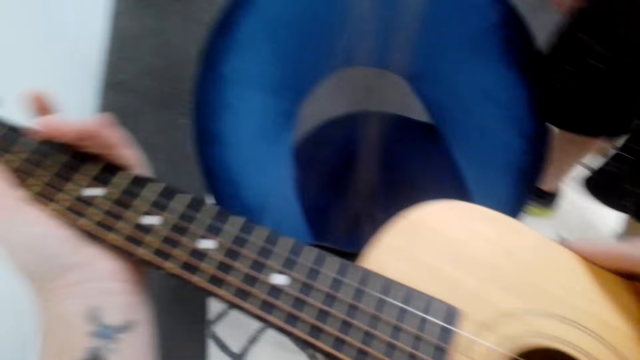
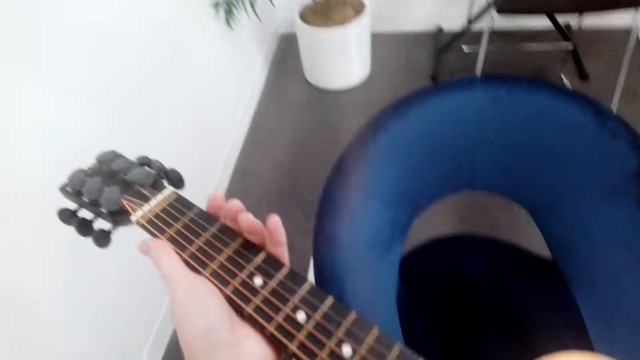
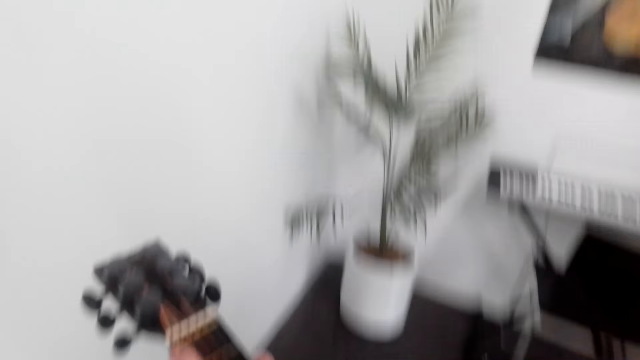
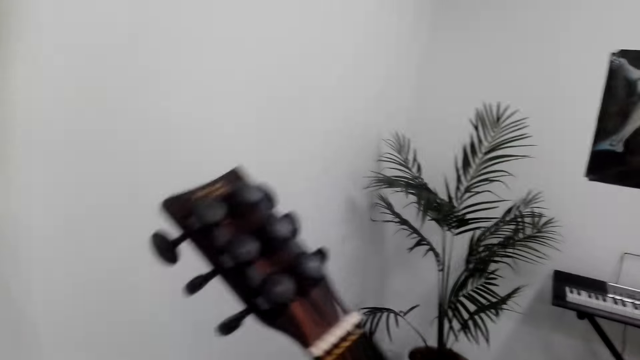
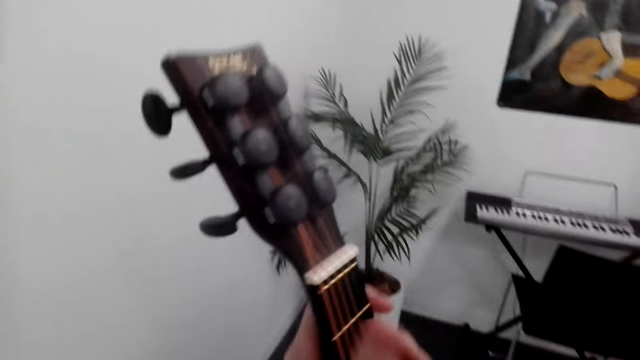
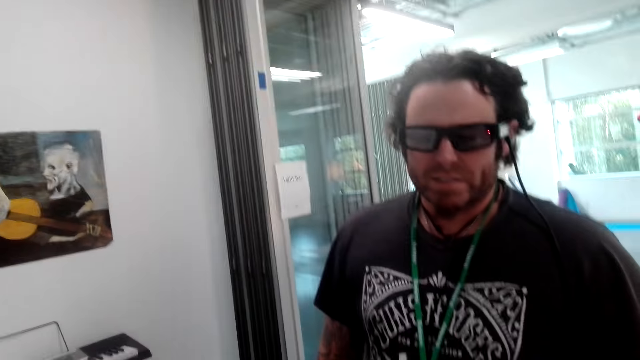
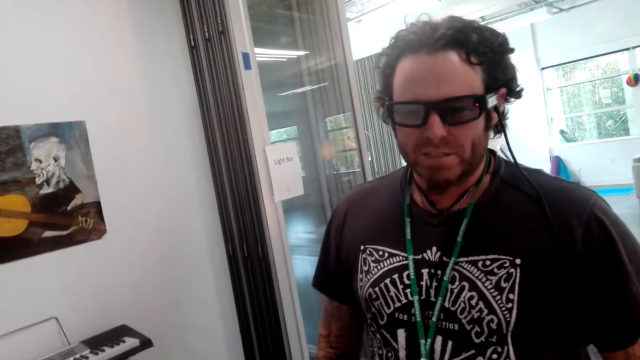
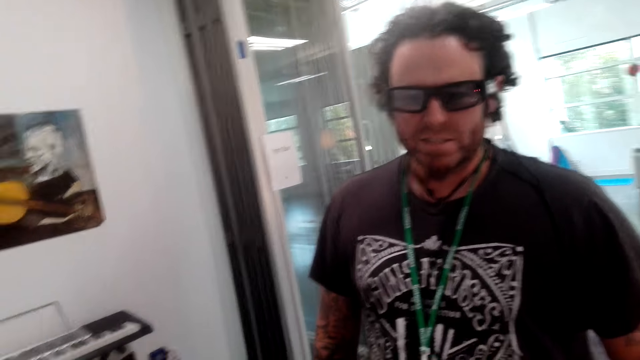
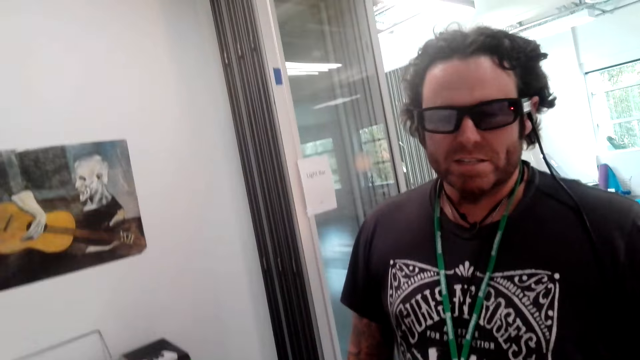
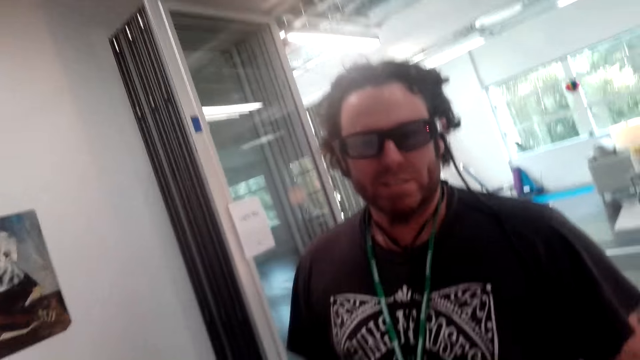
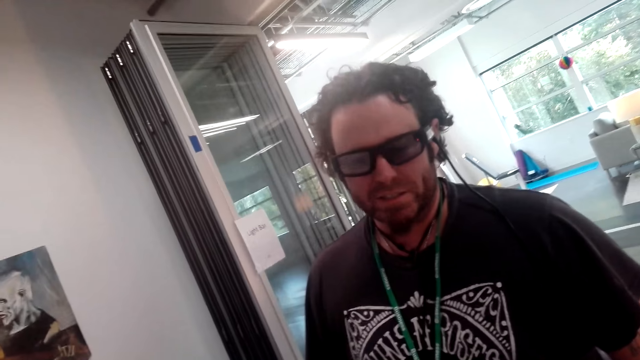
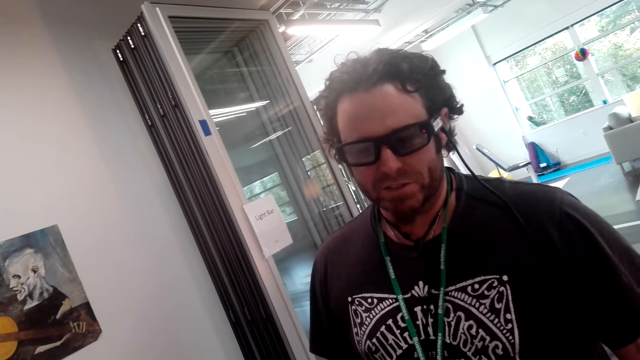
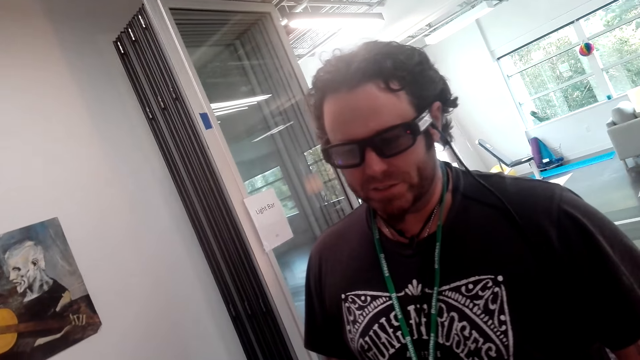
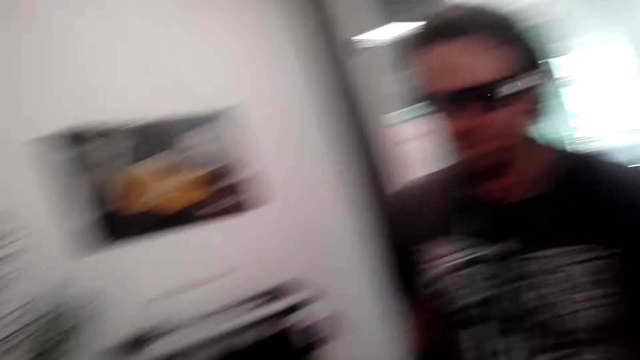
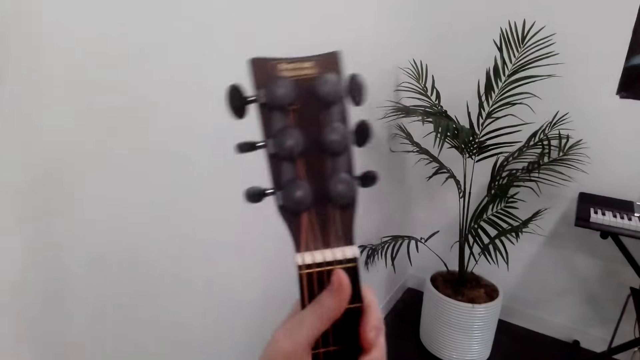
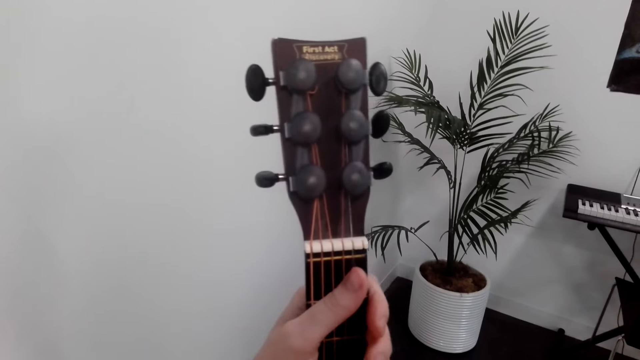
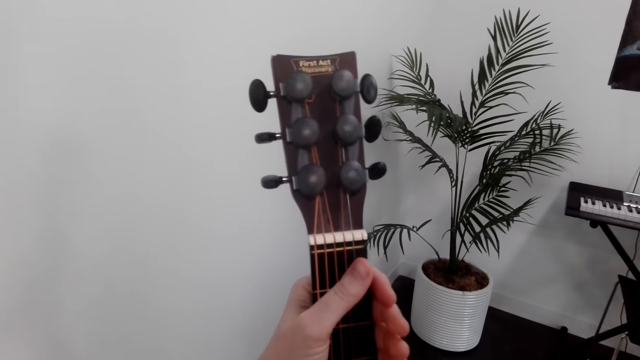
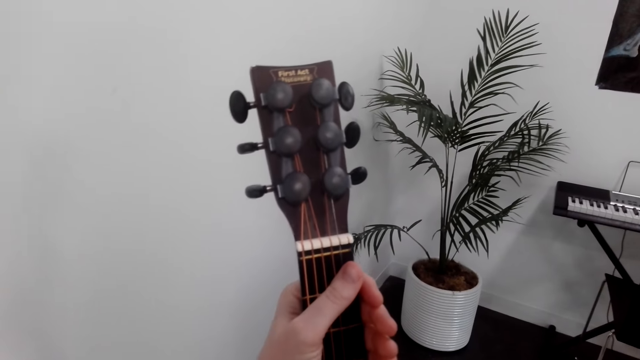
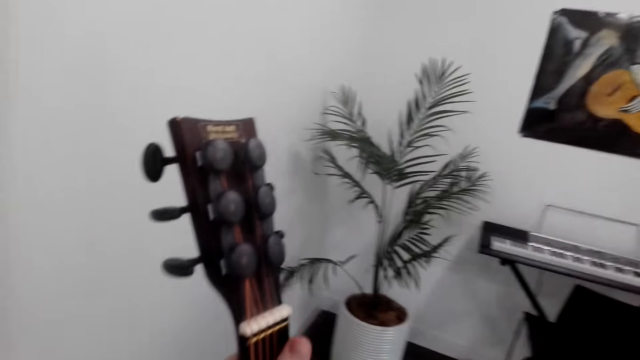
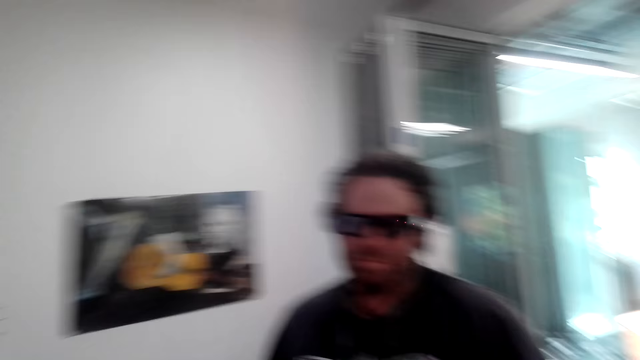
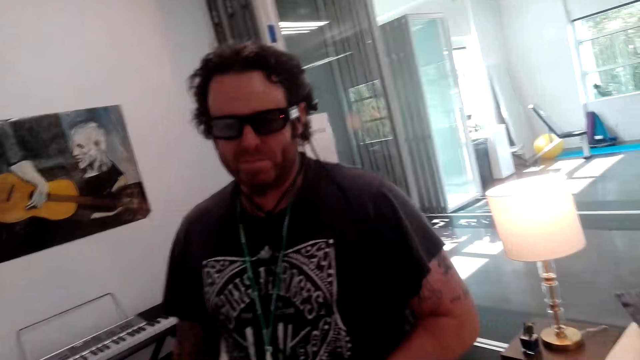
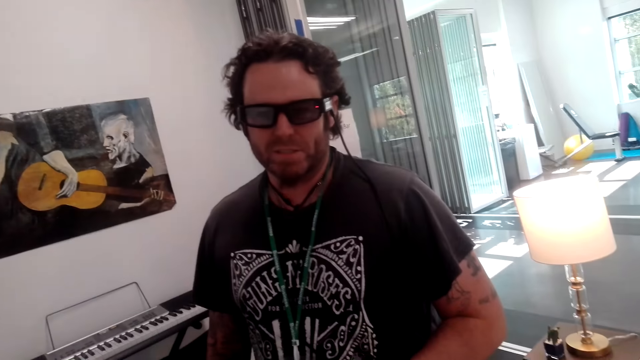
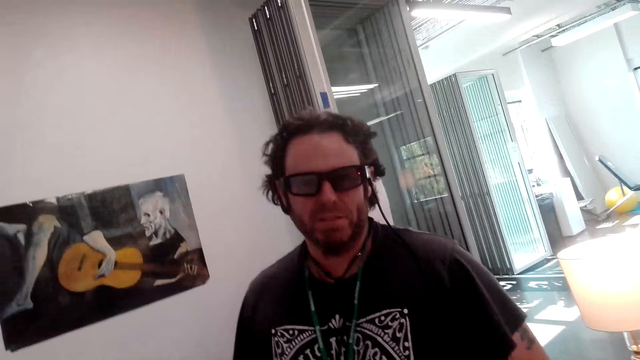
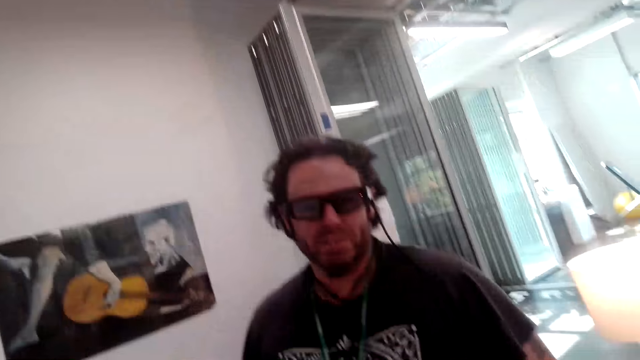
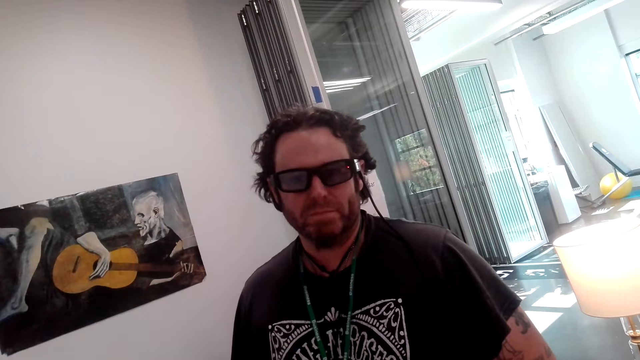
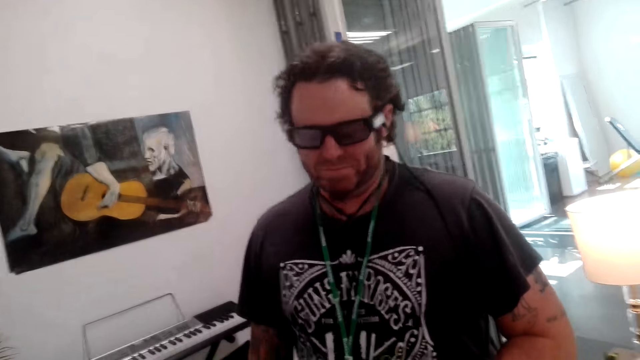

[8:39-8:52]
The camera wearer plays the guitar. They look around. A person interacts with the camera wearer. The camera wearer looks around. They hold the guitar. They look around. The person interacts with the camera wearer.

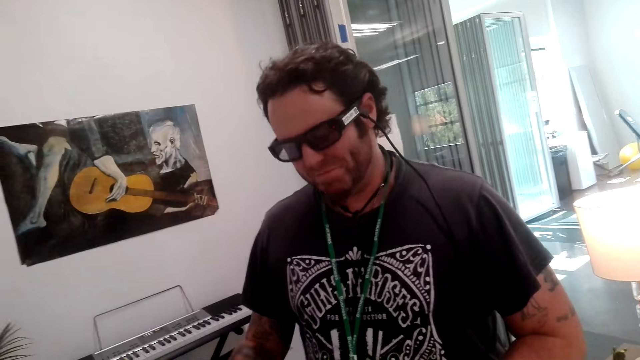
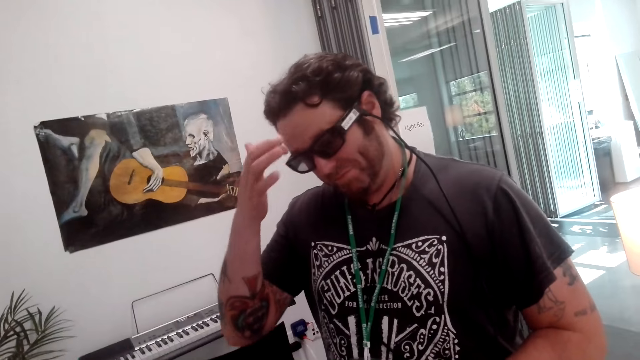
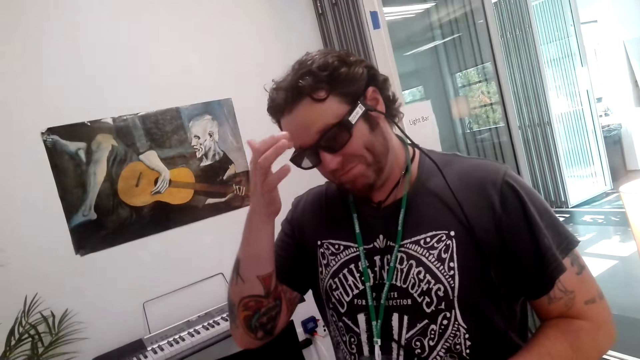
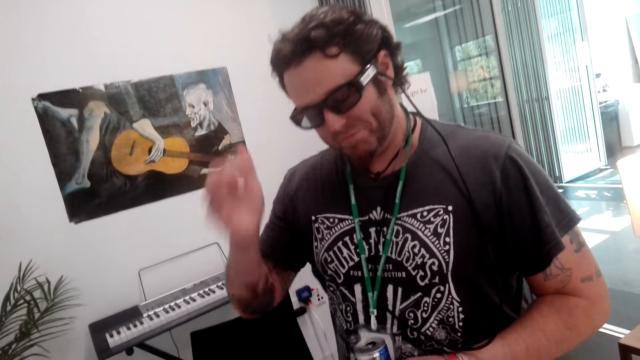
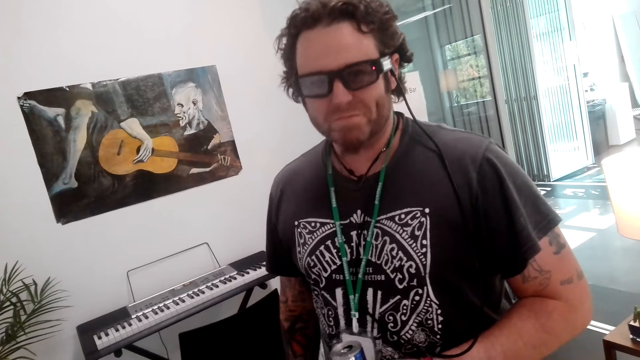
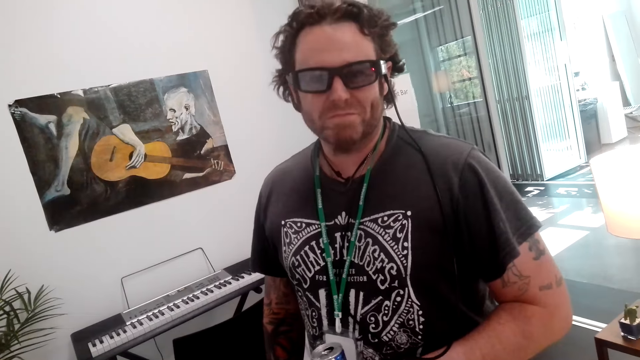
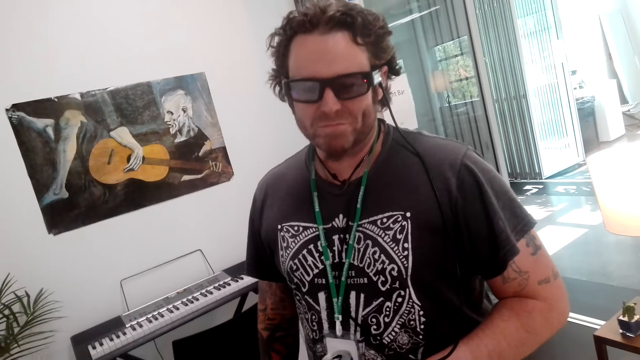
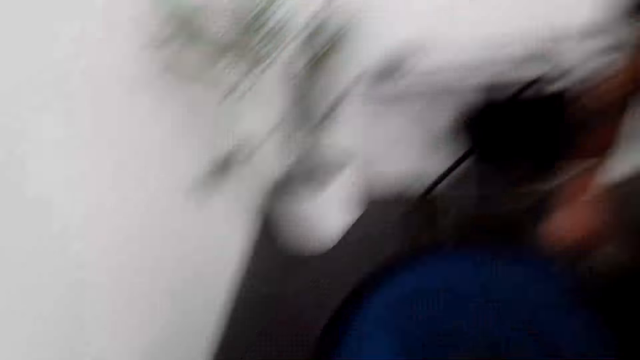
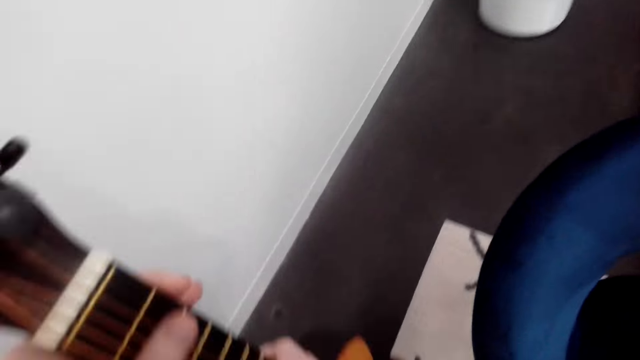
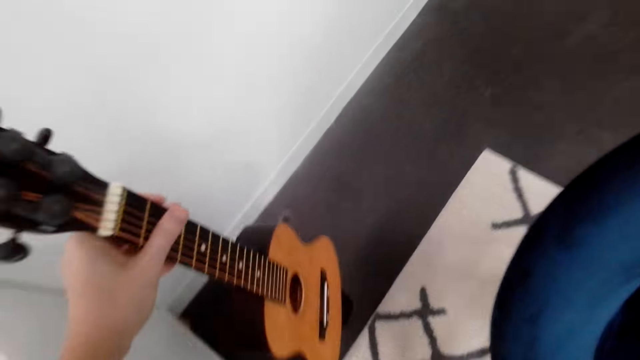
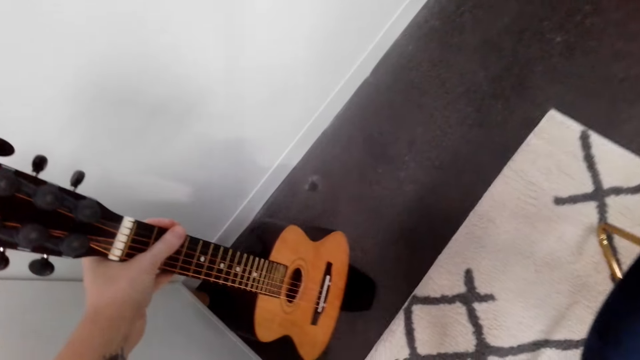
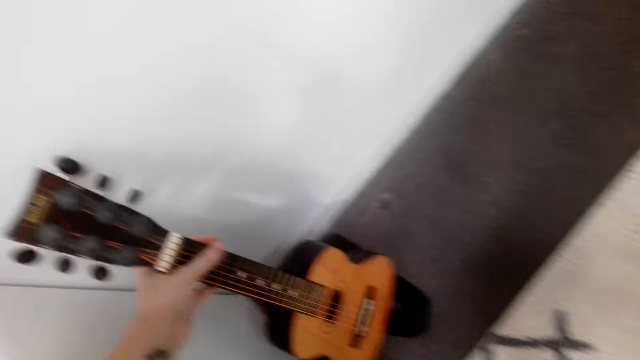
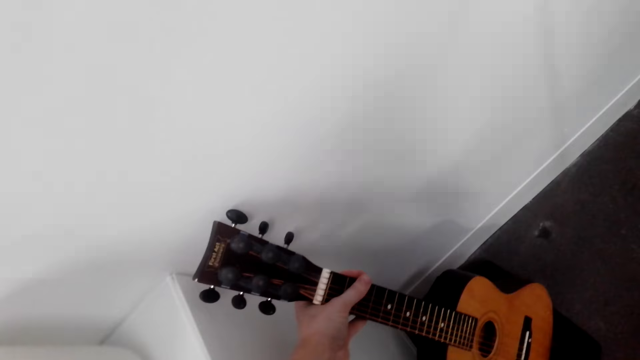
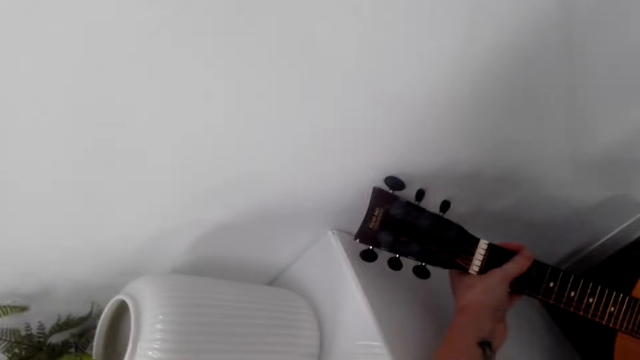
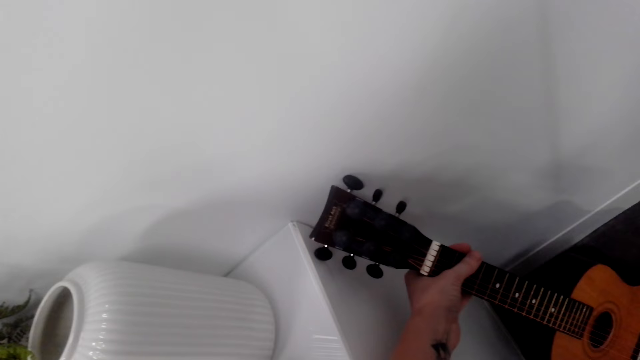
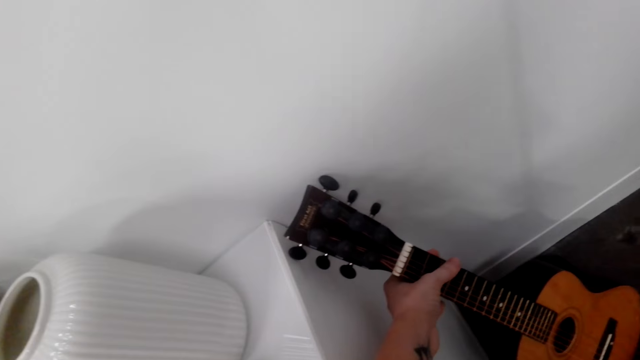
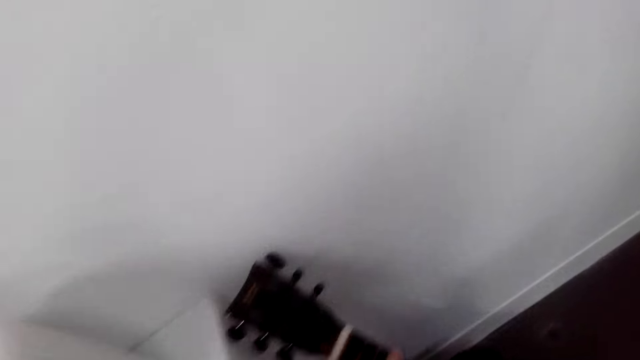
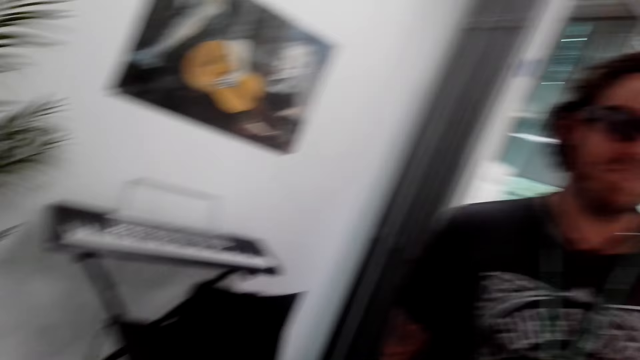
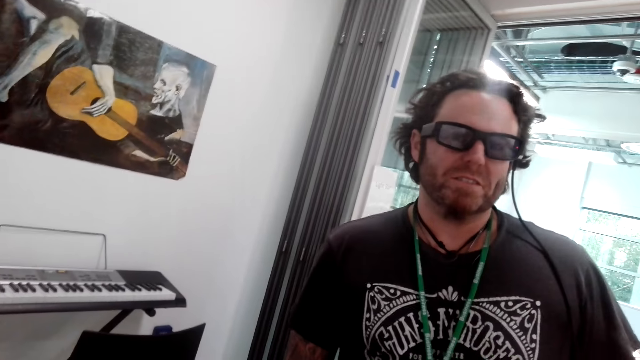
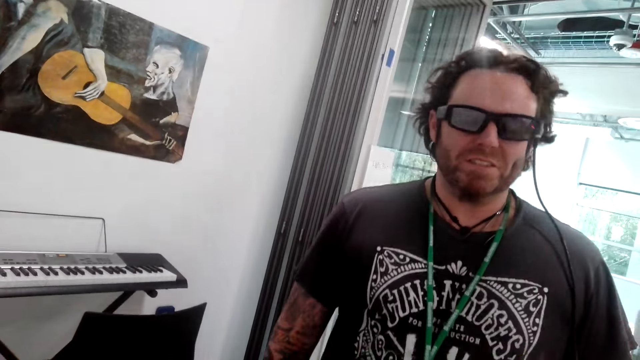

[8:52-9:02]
A person scratches their head. The person moves their hand from their head. The person moves around. The camera wearer plays the guitar. They put the guitar on the floor. They look around. The person interacts with the camera wearer.
